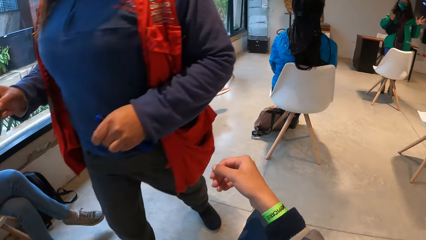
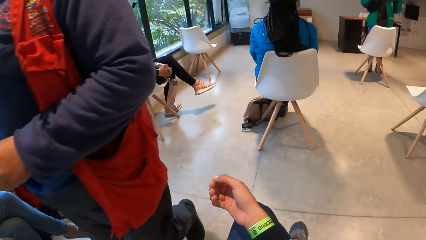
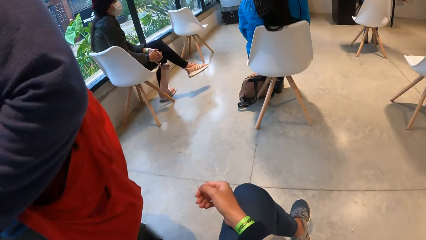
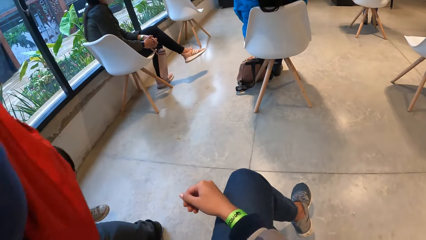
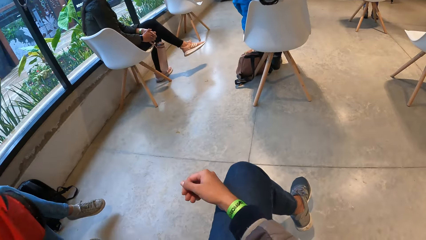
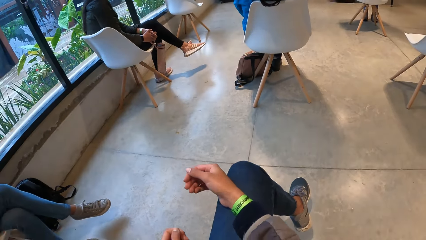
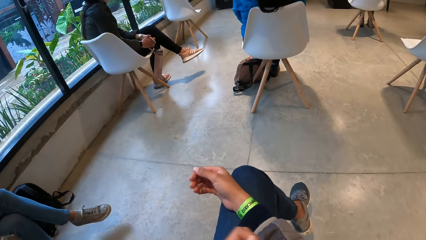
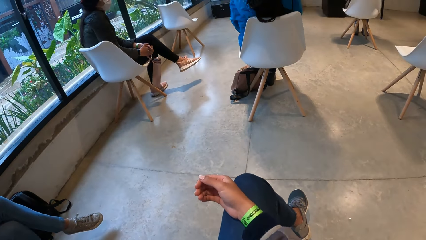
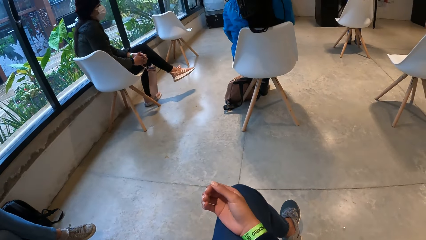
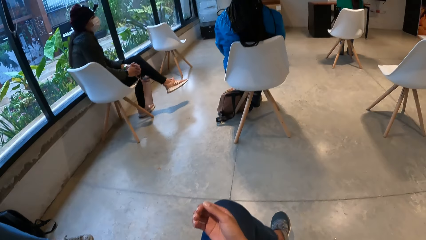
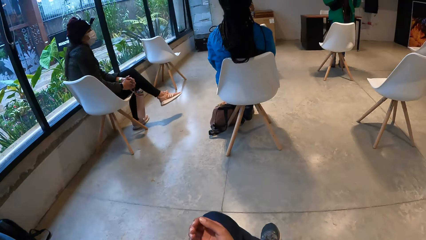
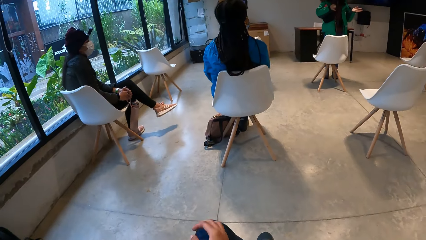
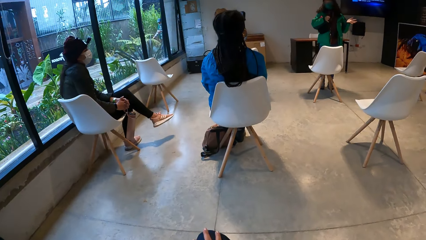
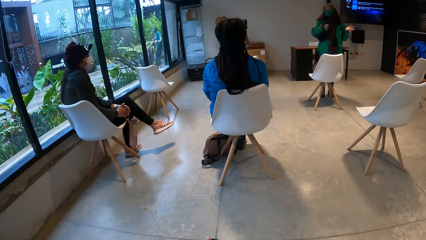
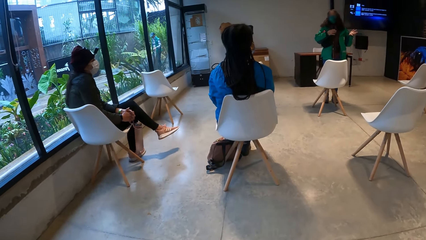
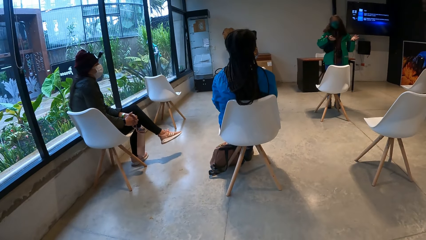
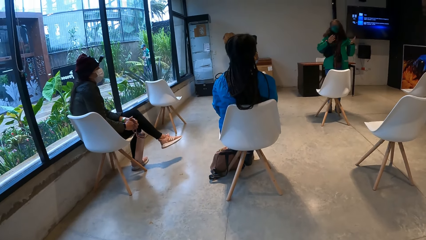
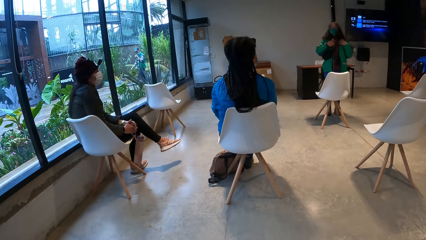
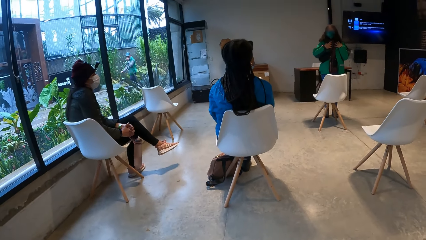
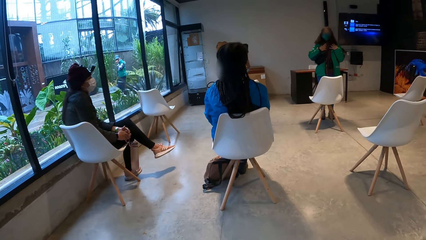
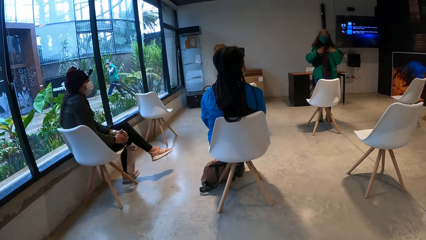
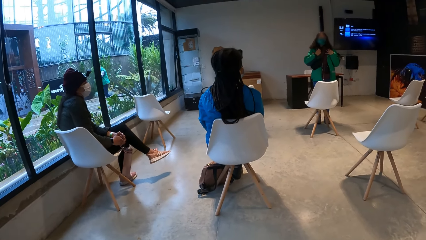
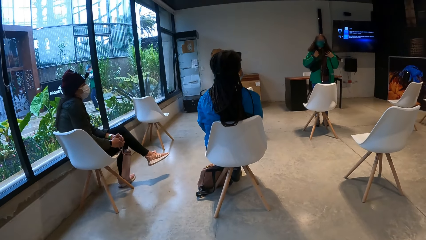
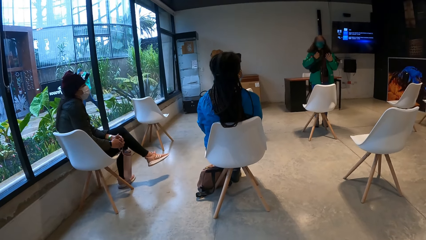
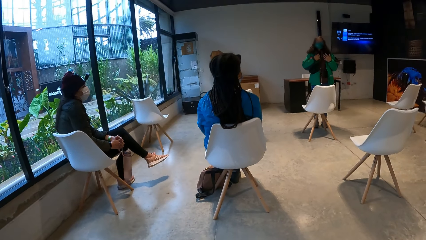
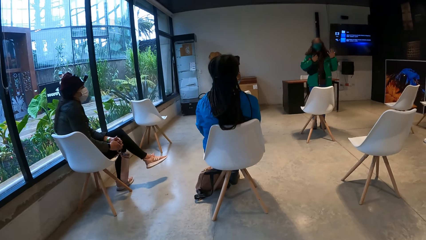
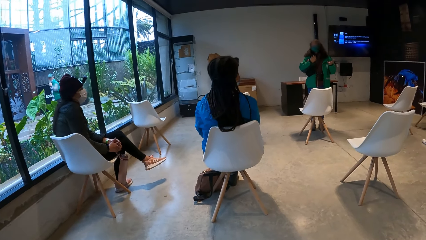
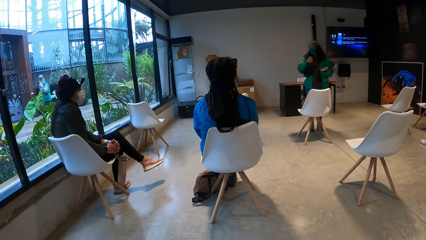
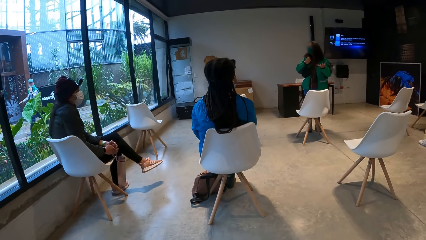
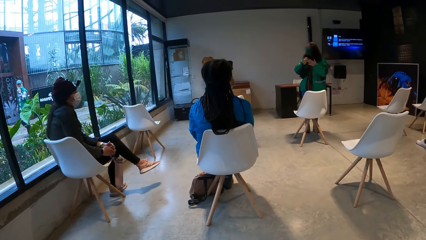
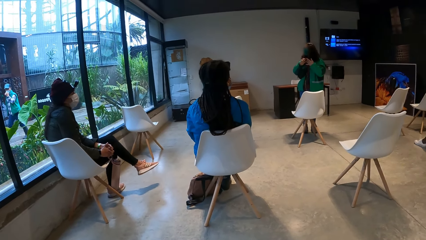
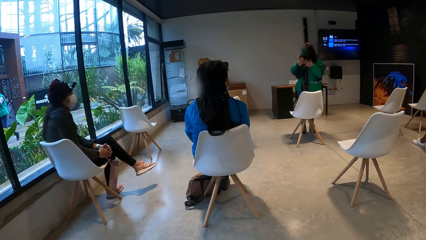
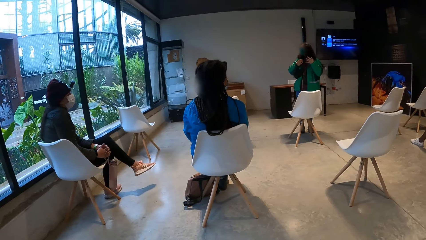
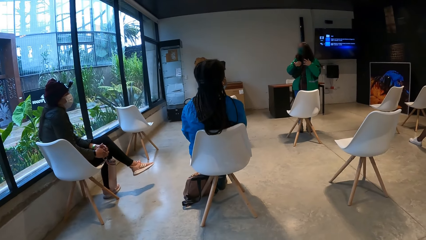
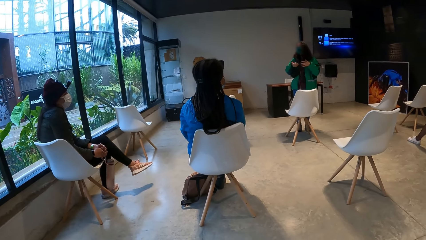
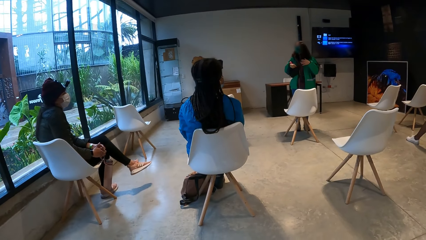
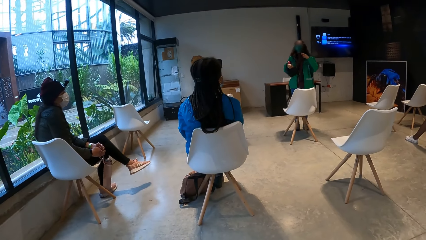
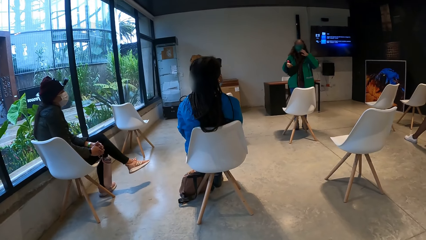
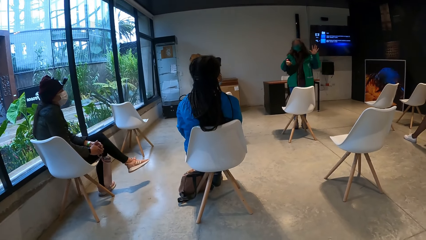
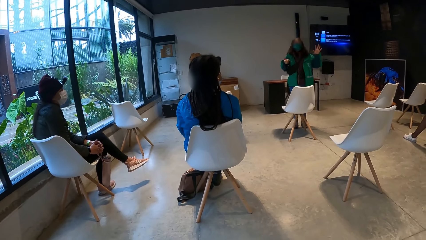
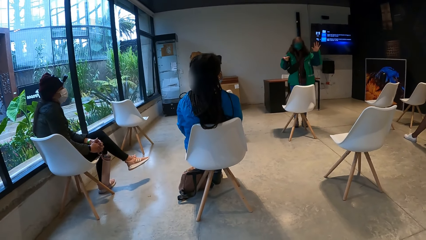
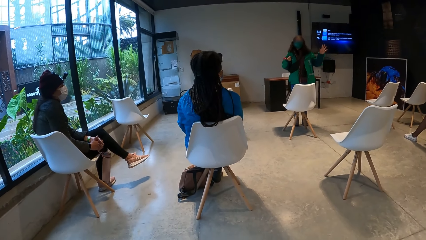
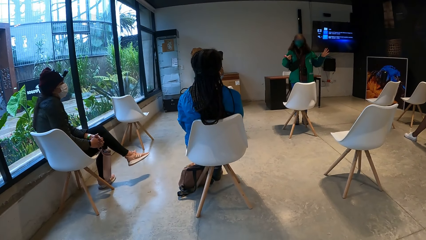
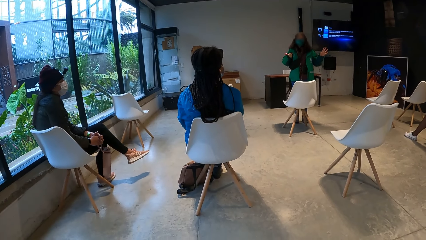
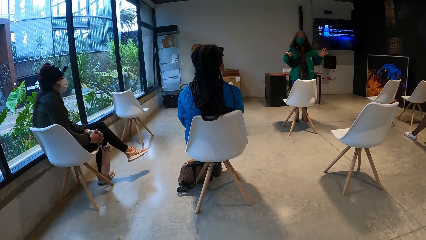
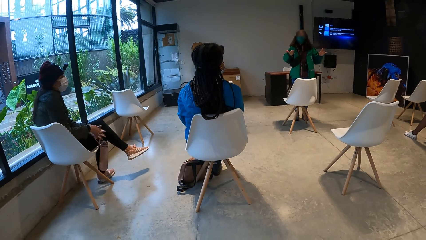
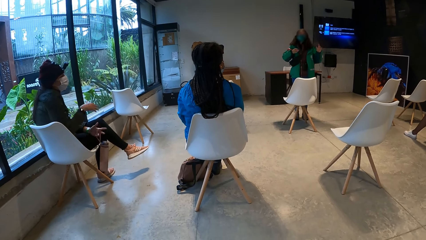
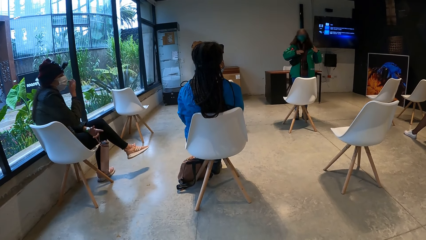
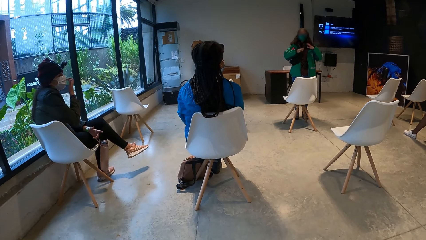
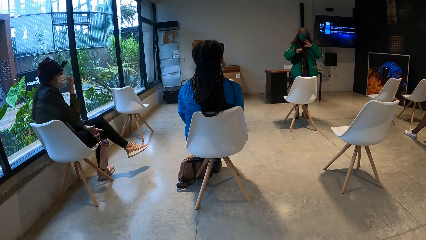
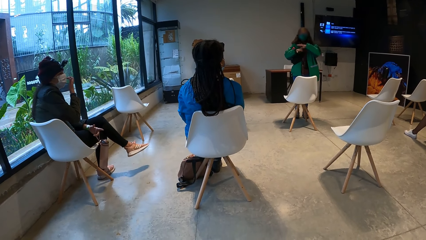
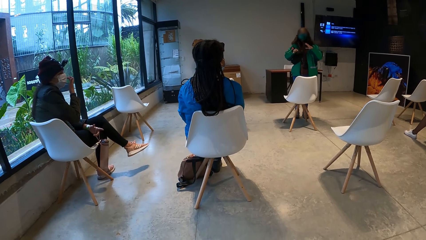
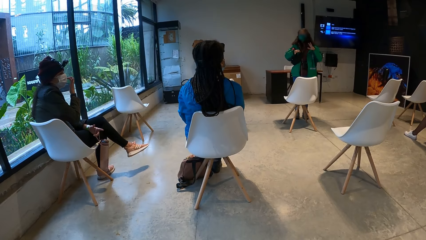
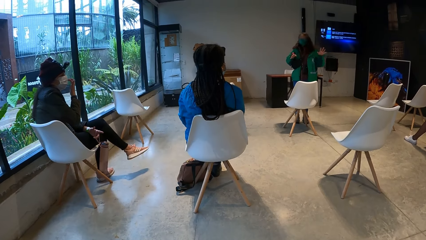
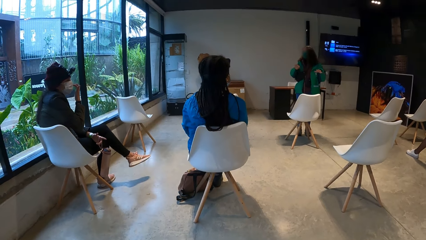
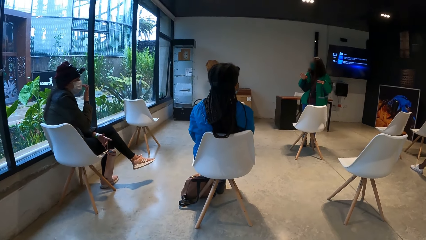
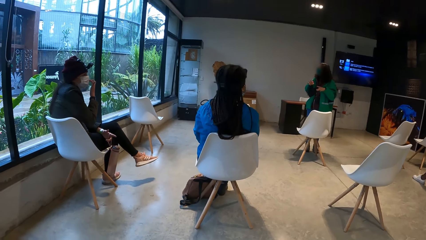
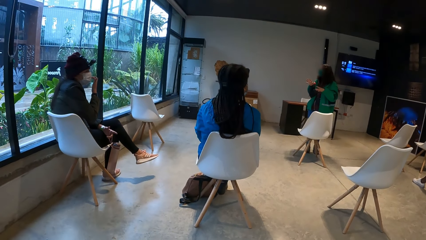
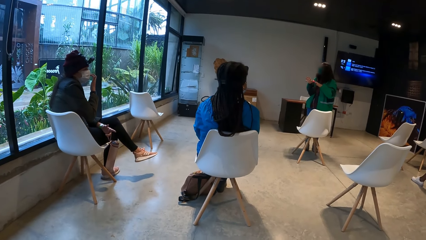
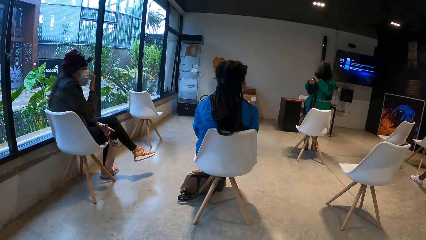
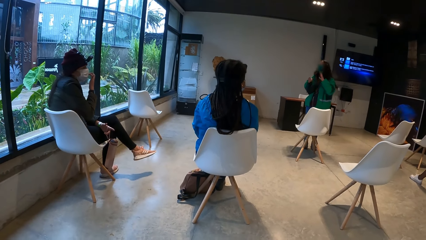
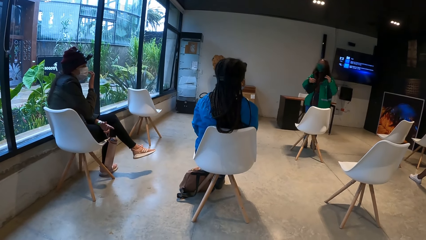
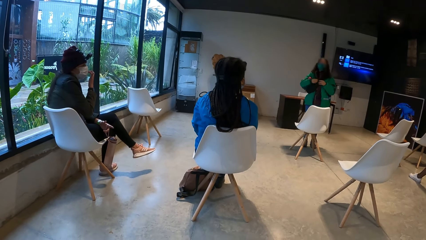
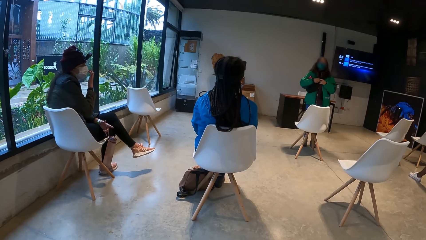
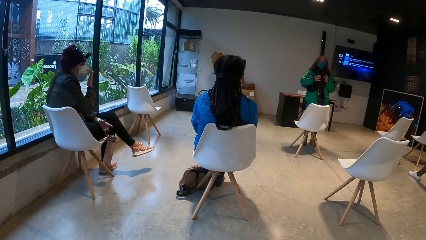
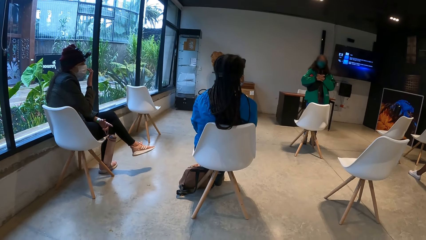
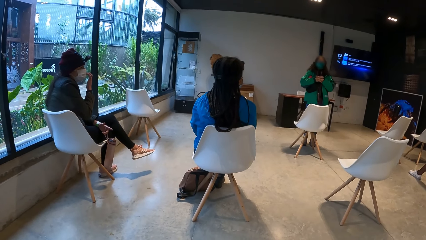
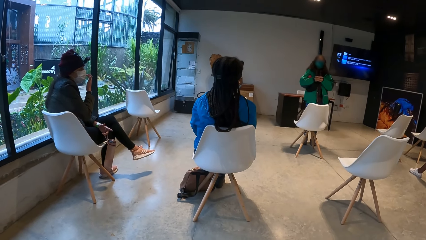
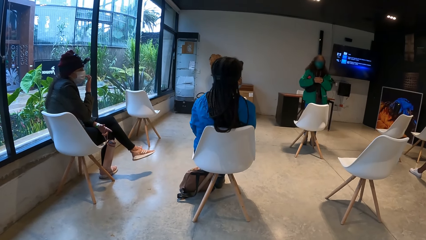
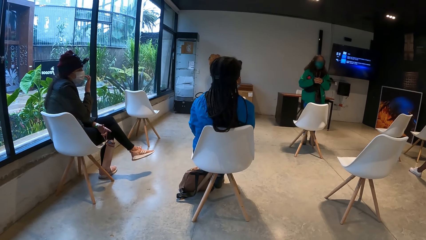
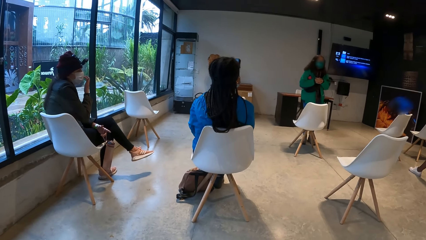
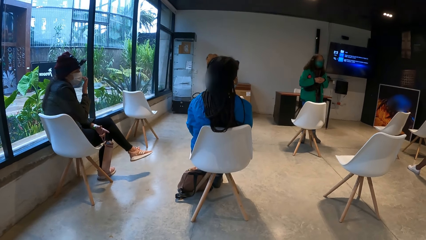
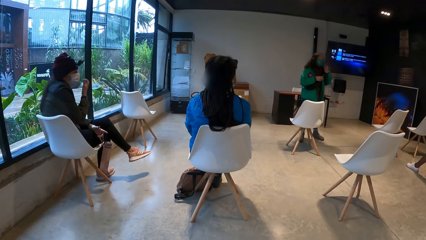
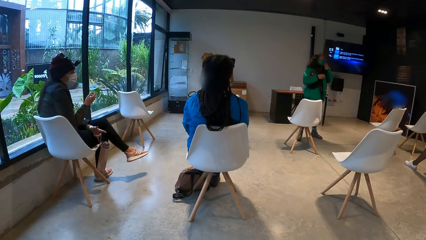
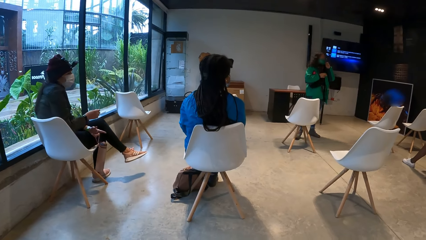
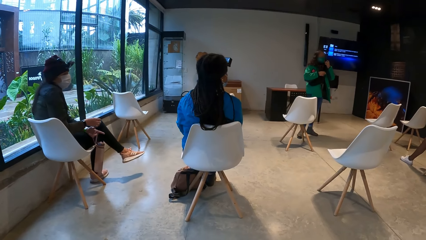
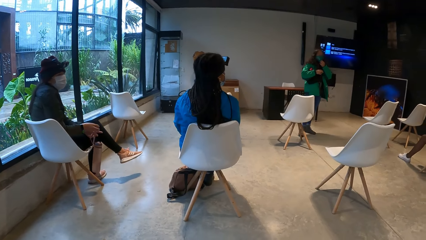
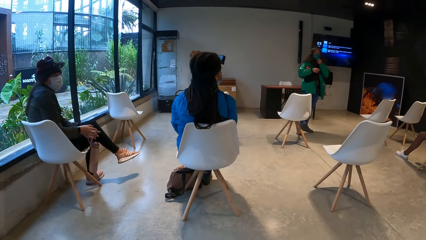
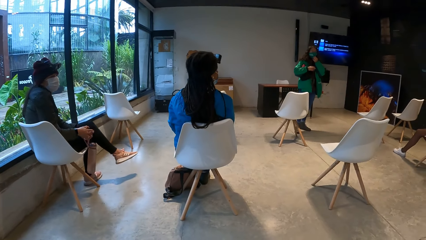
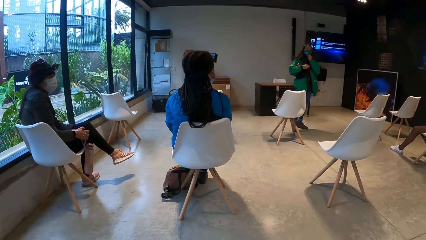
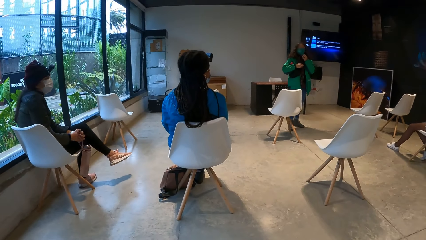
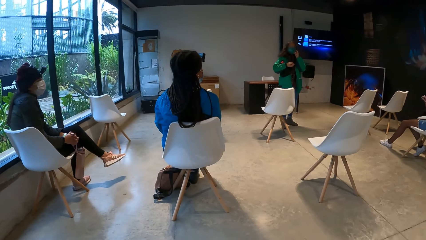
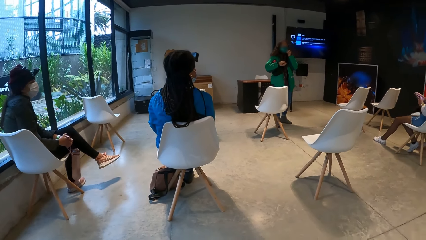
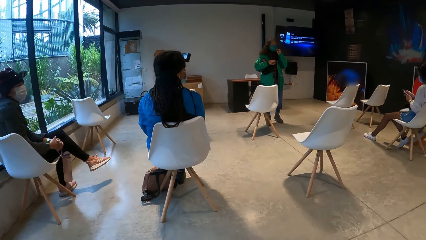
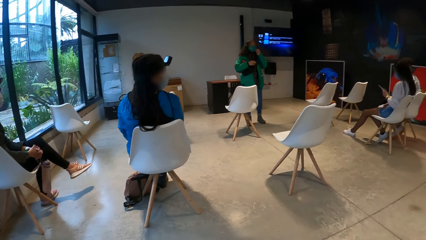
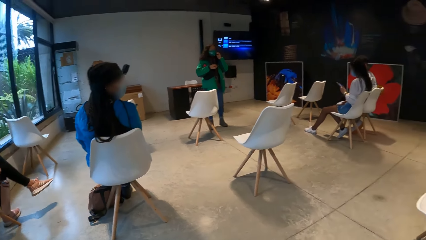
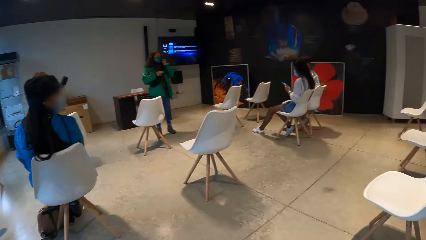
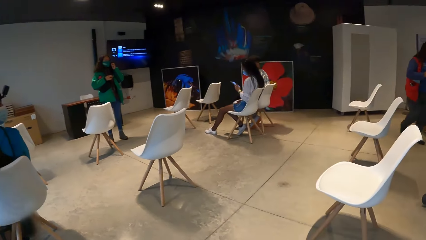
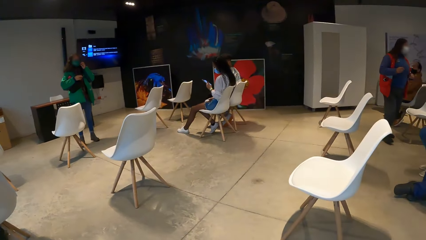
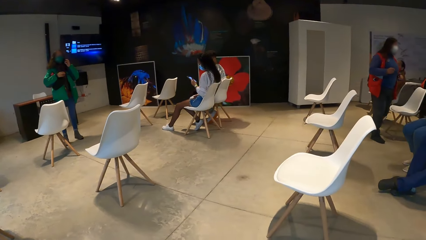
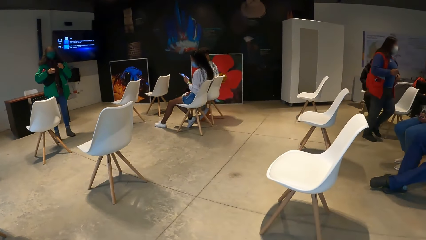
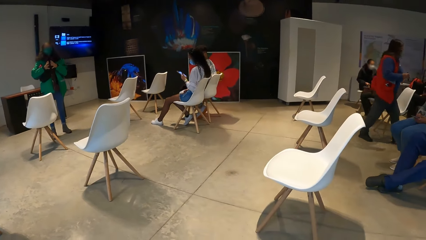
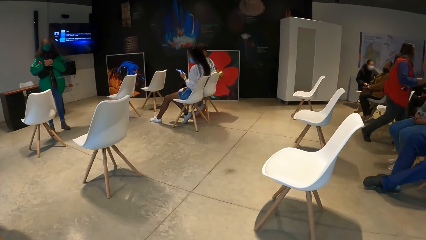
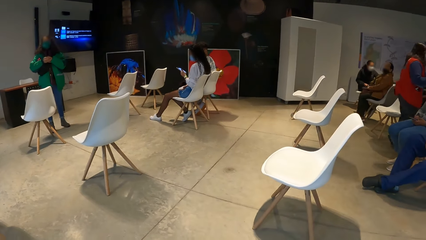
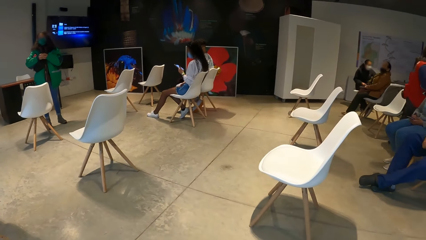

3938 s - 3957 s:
The camera wearer glances at the wrist band. They look around the room. A woman touches the nose mask on her face with her right hand. Another woman adjusts the nose mask on her face with her left hand. A third woman operates a phone with both hands.
